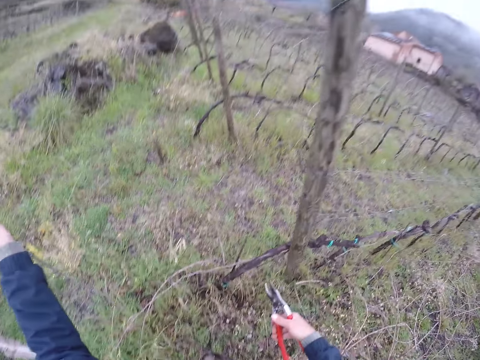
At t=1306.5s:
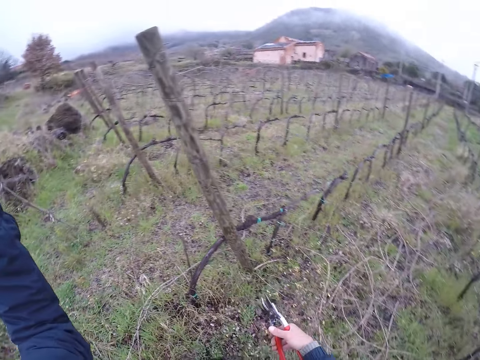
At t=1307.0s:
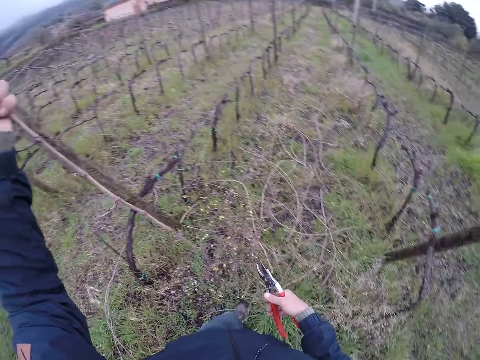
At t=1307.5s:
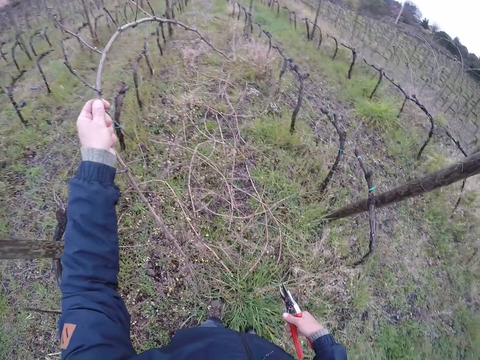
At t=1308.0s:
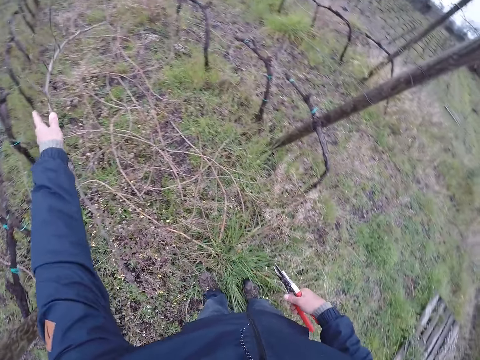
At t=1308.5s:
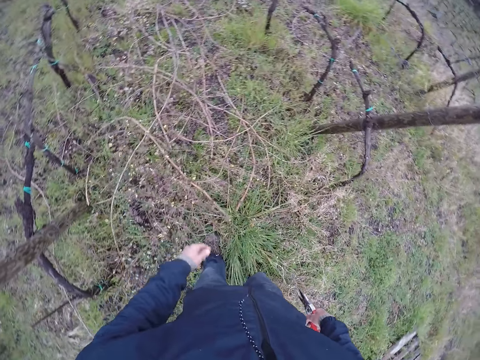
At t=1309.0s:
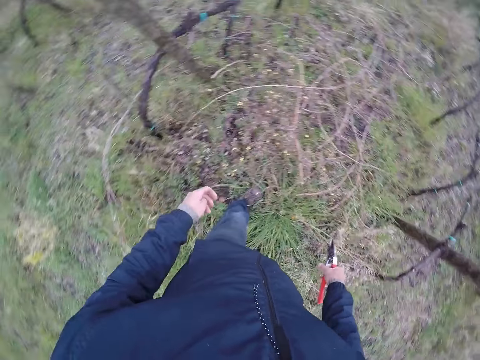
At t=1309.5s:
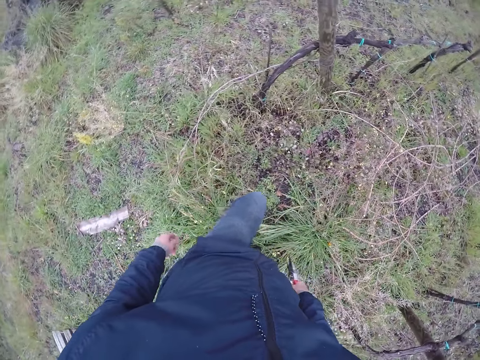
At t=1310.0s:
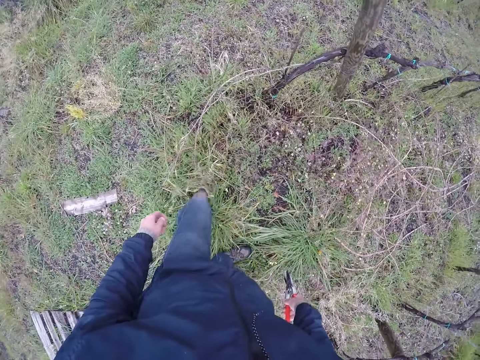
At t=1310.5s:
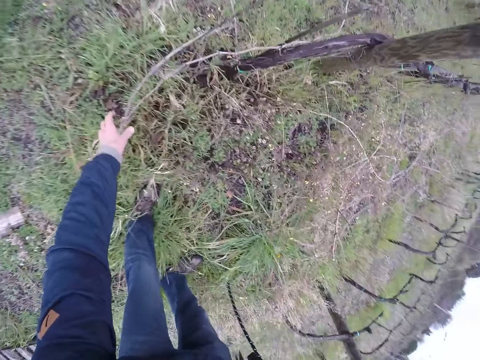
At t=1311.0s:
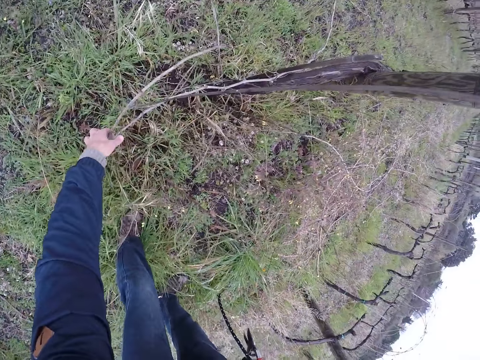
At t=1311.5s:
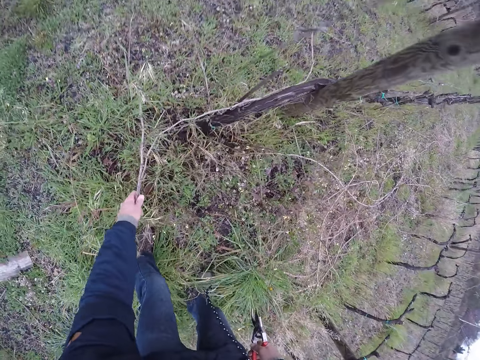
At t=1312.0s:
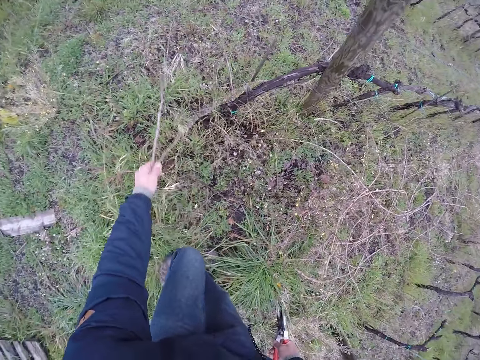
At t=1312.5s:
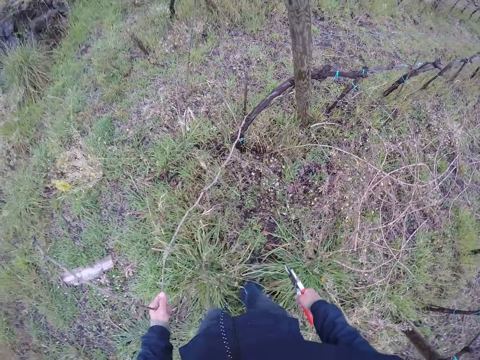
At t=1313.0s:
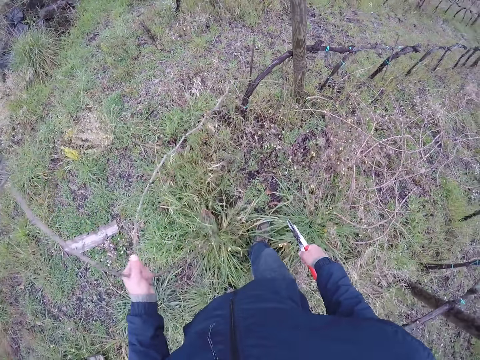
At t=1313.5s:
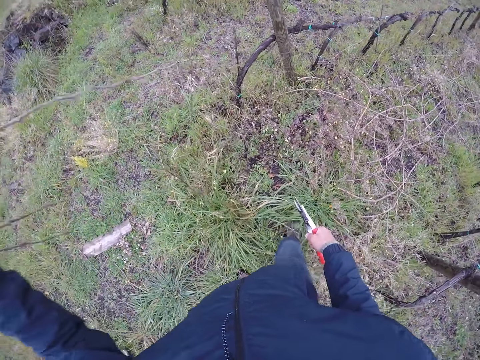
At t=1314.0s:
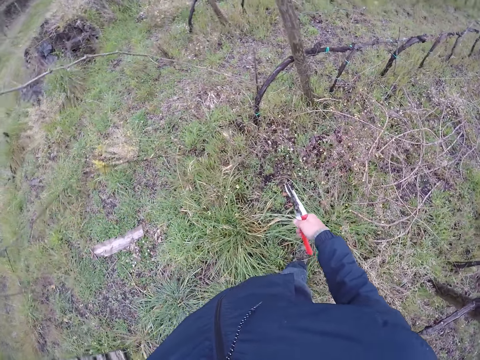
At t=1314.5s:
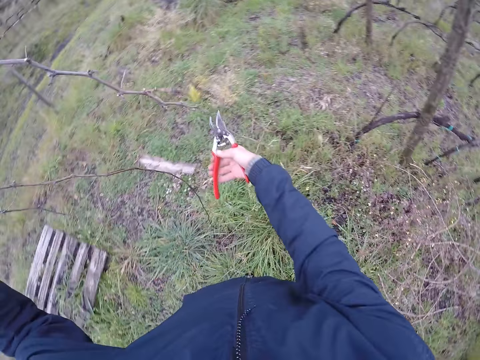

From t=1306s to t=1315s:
The camera wearer pulls the twig using his left hand. He drops the branch on the ground with his left hand. He makes a step. He takes the branches with his left hand. He pulls a twig with his left hand.

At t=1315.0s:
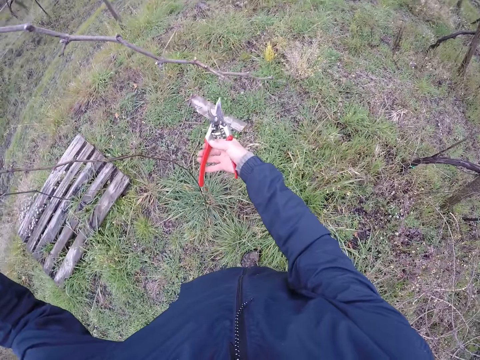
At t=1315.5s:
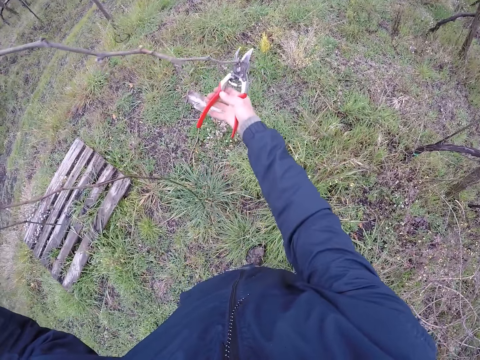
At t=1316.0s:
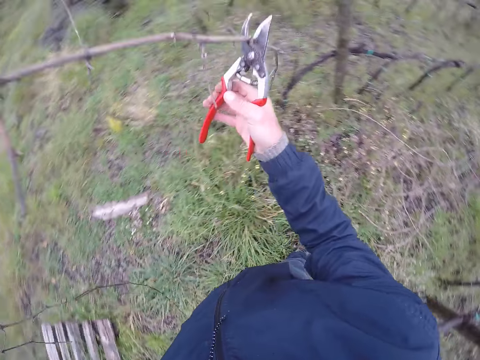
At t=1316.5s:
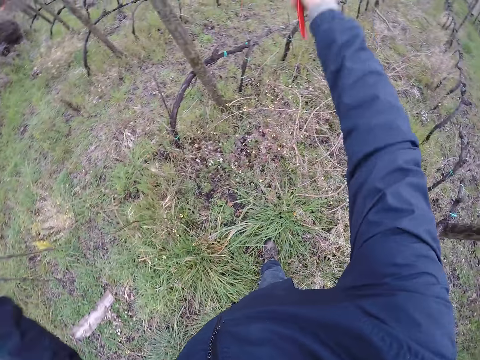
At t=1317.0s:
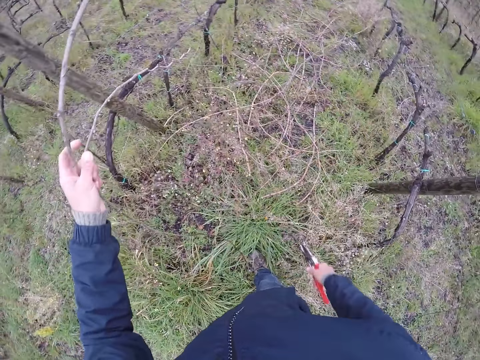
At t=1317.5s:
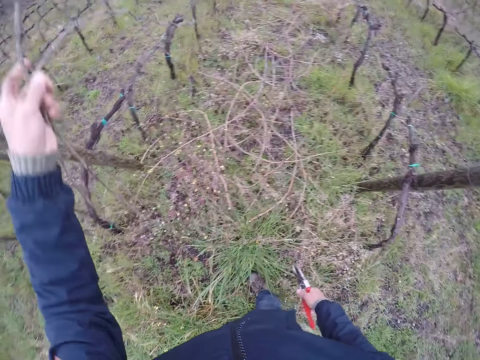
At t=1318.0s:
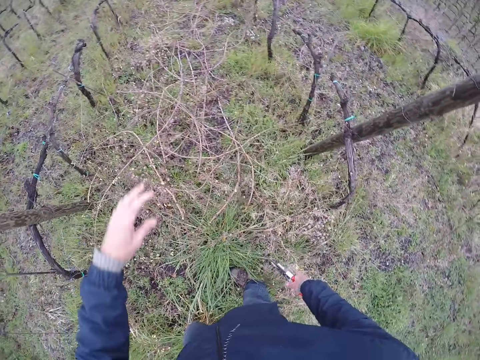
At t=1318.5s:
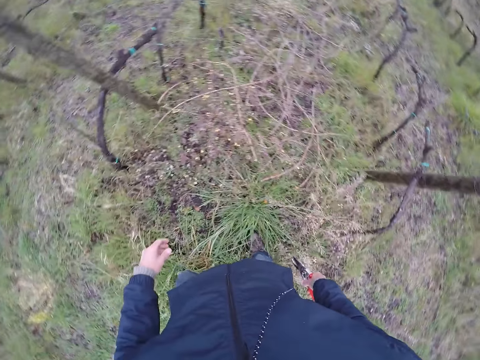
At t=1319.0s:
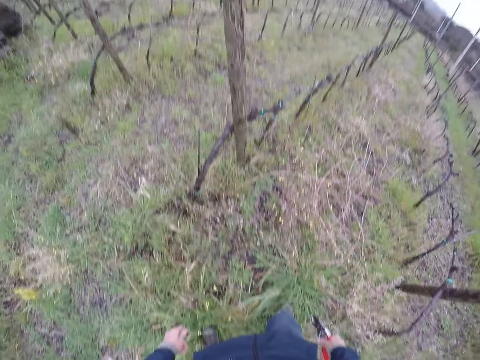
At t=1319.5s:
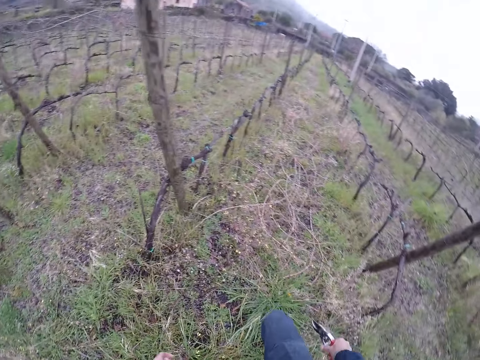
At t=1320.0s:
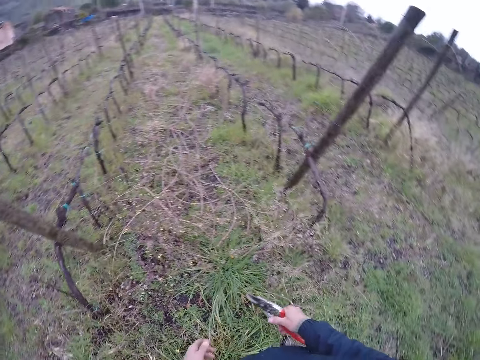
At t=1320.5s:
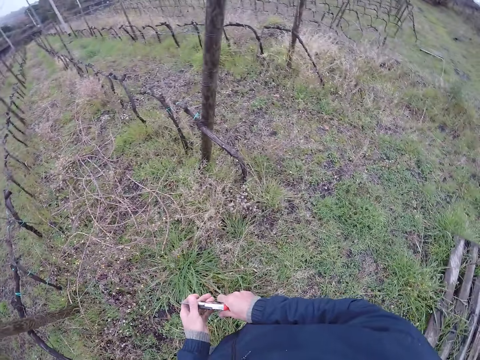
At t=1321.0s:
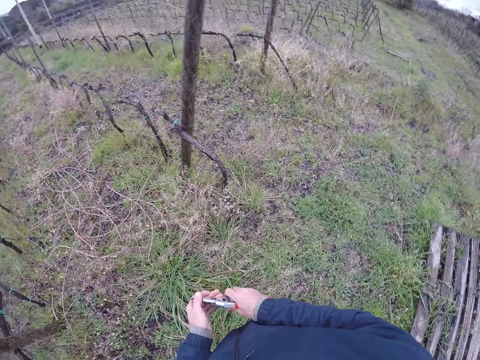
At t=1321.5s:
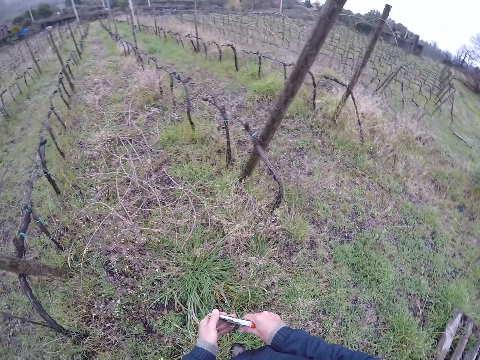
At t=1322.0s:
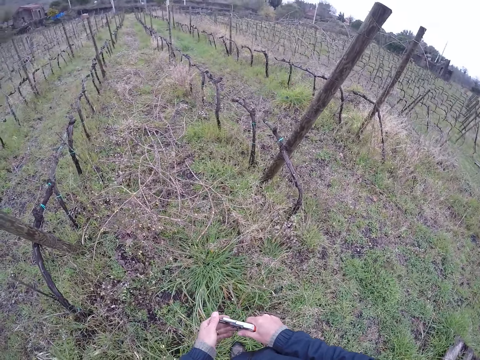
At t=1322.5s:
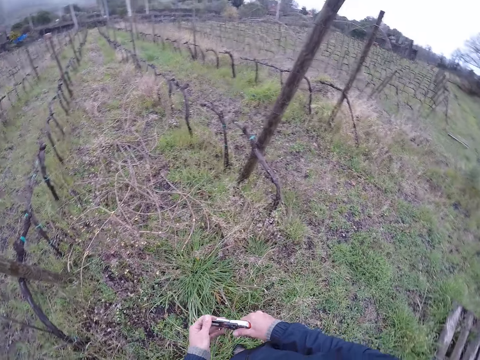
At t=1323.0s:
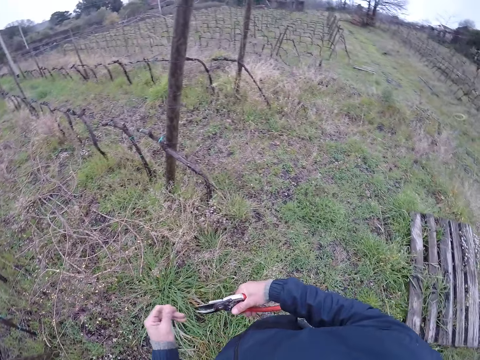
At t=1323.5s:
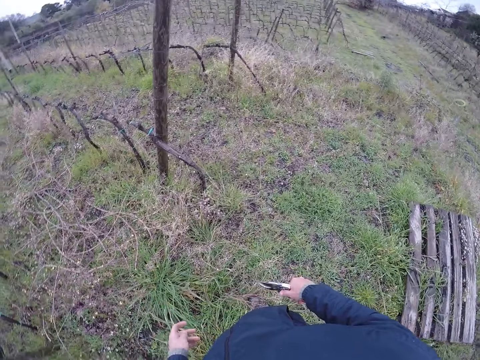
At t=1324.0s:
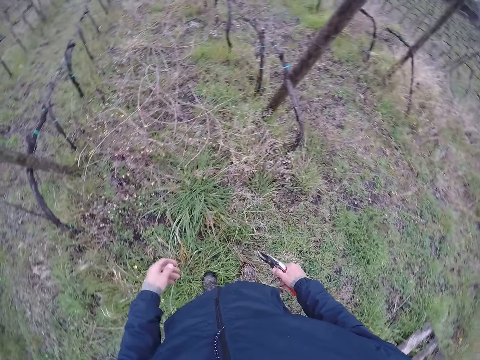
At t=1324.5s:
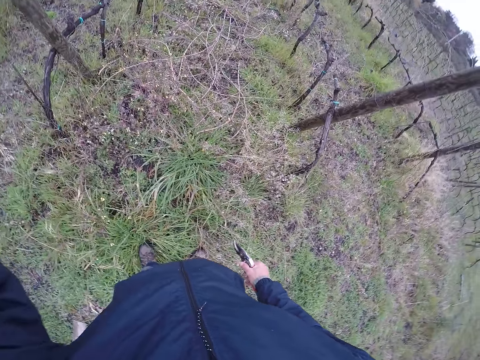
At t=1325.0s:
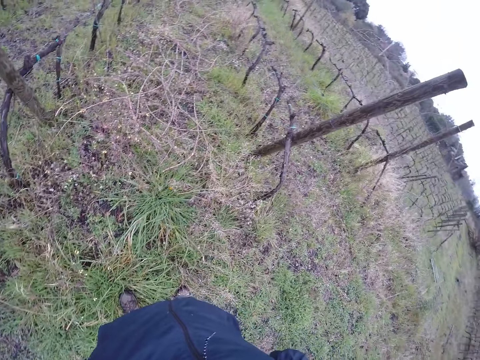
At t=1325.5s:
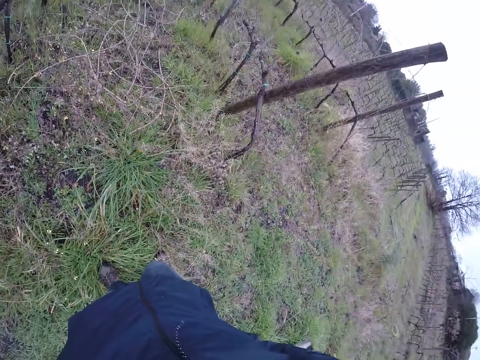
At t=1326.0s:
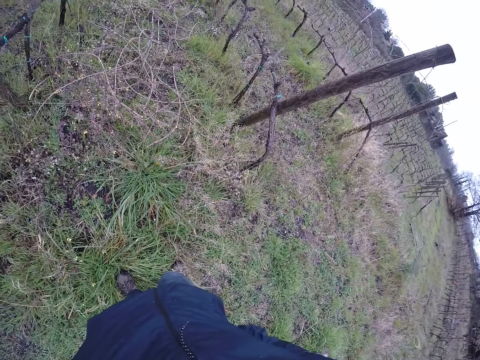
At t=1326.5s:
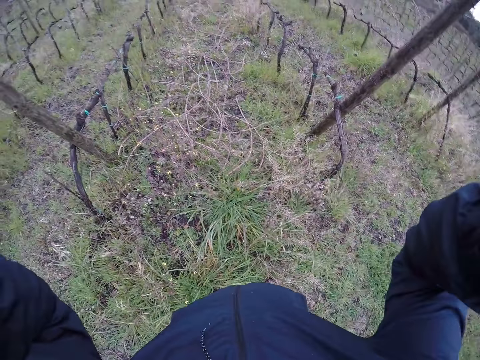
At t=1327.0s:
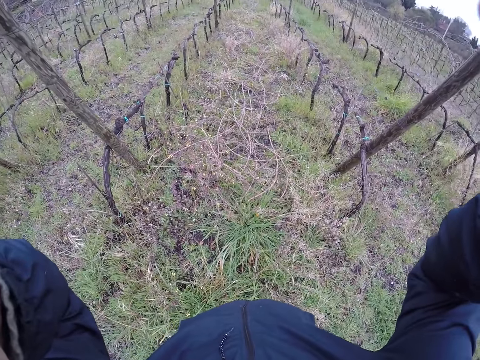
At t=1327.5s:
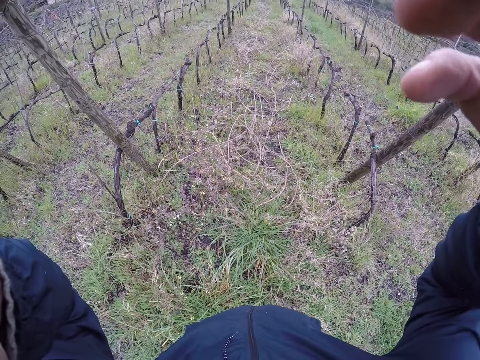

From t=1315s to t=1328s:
The camera wearer holds the branches with a pruning shear in his right hand. He cuts the branch on his left hand with the pruning shear on his right hand. He throws the branches to the ground with his left hand. He drops the twigs on the ground. He places his right hand on the pruning shear in his right hand. He holds the pruning shears with both hands. He removes his left hand off the pruning shears. He lifts his left hand up. He lifts both hands up and touches something.
